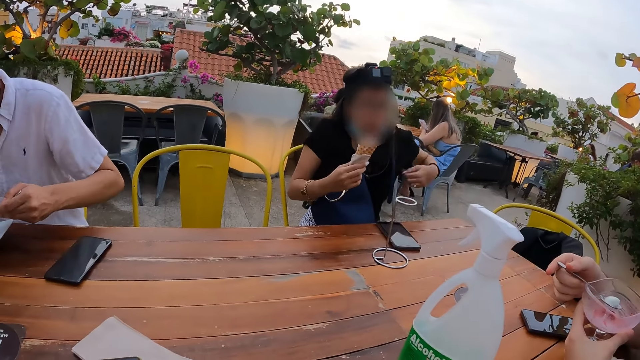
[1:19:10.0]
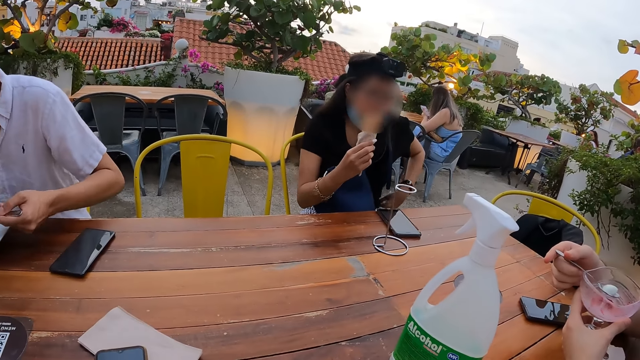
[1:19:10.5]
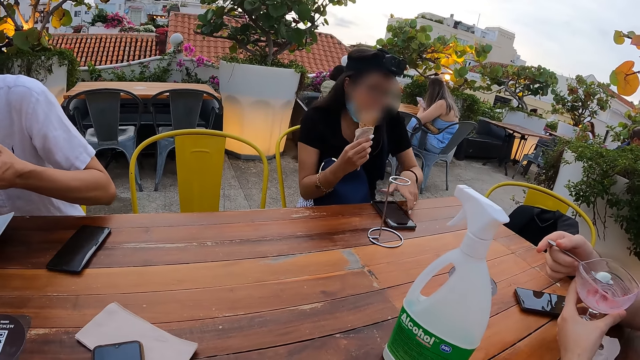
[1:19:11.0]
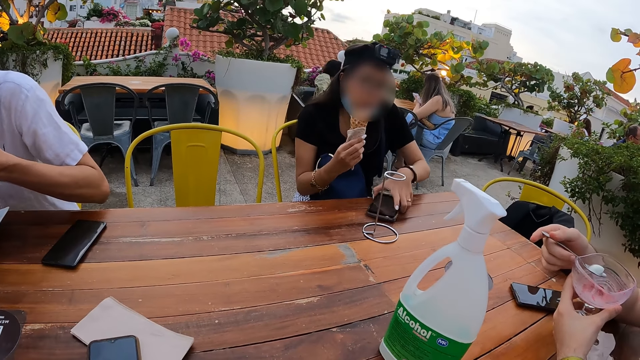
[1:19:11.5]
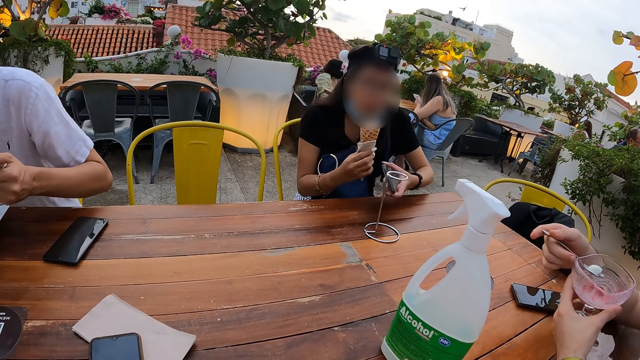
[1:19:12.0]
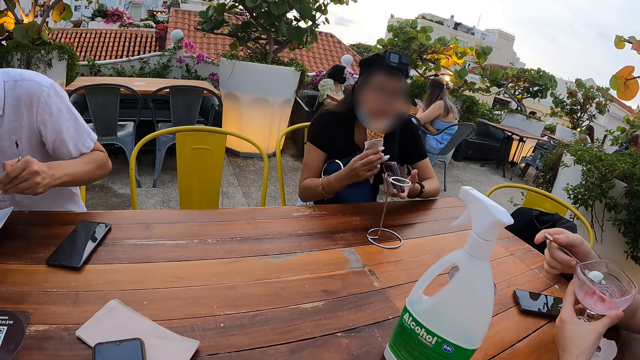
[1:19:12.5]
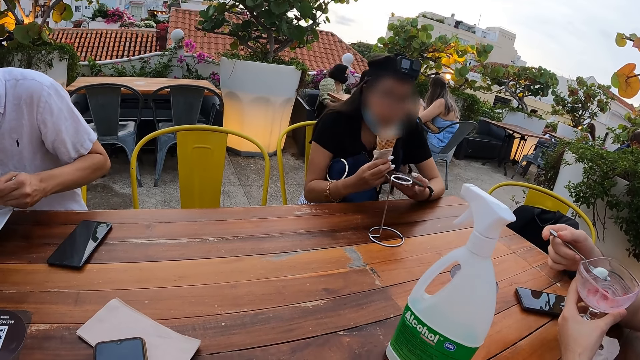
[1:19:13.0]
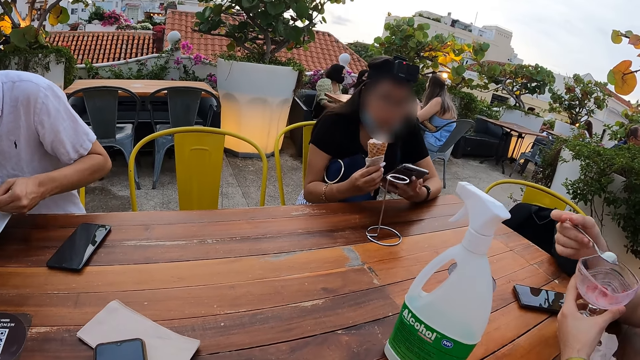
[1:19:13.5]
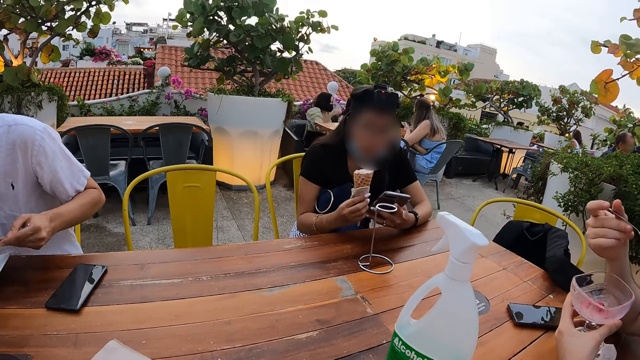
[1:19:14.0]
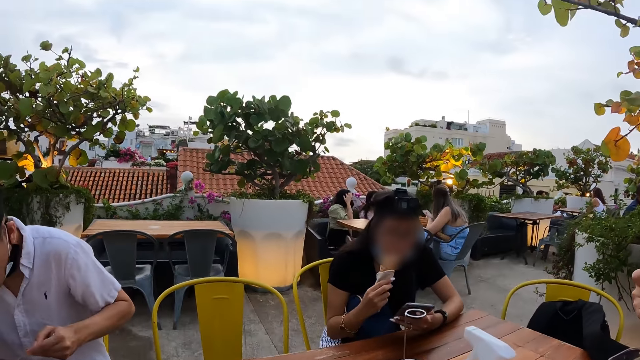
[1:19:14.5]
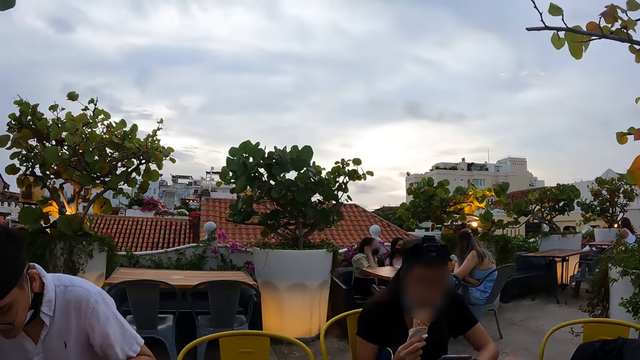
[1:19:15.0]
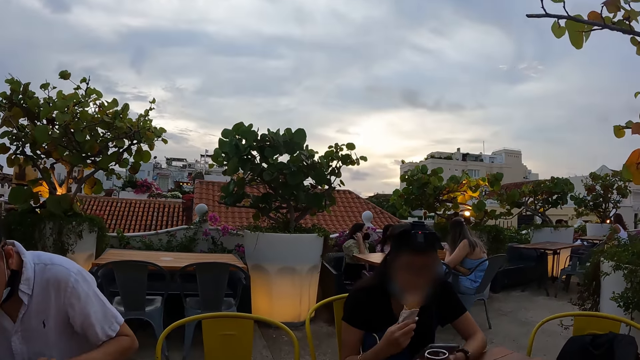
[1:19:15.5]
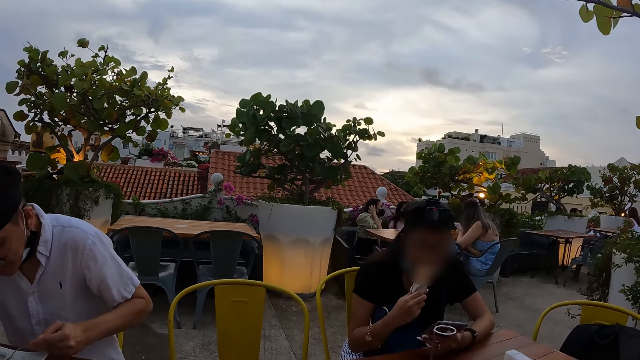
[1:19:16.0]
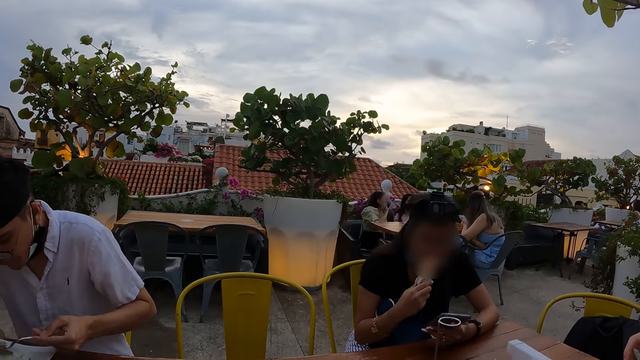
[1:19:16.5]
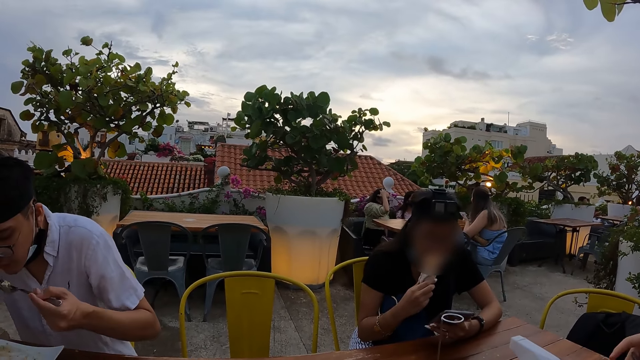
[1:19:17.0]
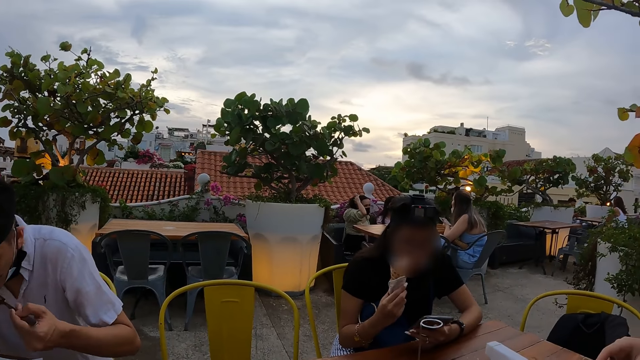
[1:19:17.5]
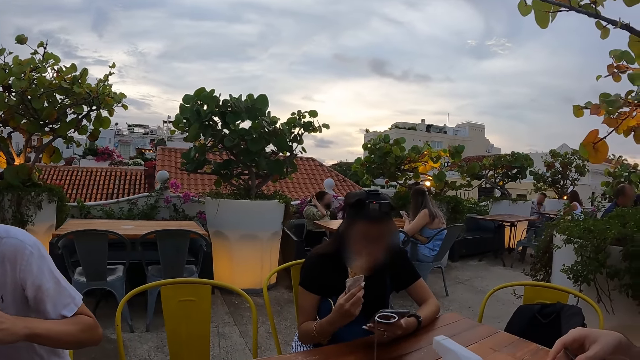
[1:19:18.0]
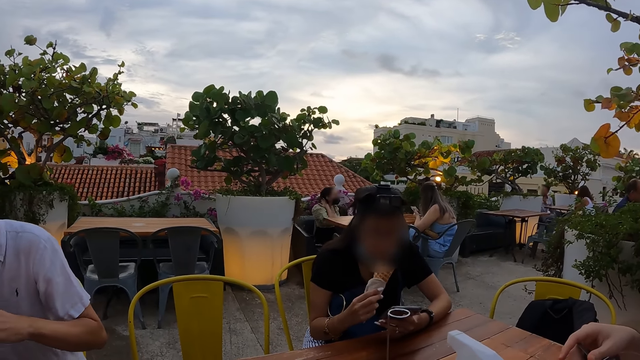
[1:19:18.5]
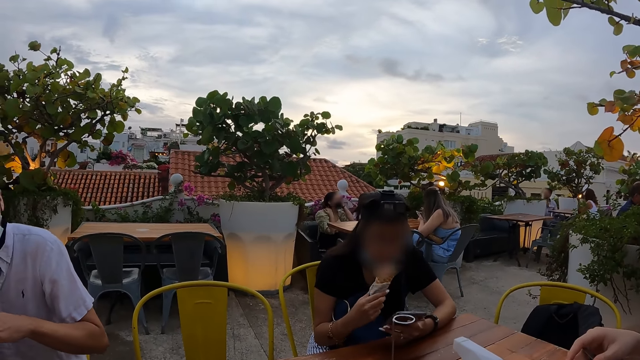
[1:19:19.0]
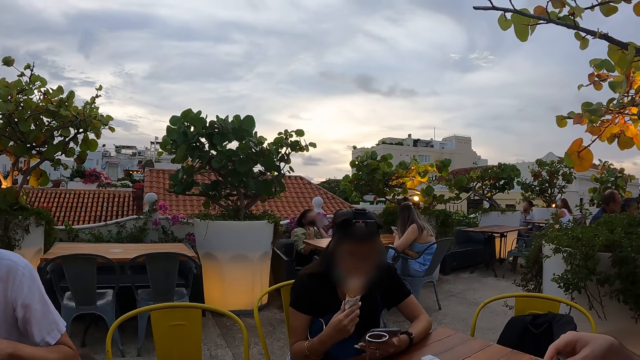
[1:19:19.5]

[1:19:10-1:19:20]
The camera wearer looks at a person.

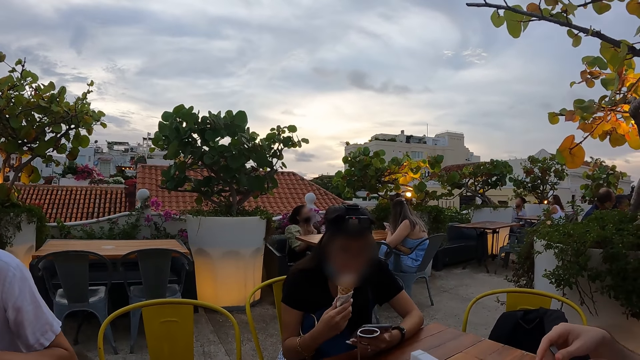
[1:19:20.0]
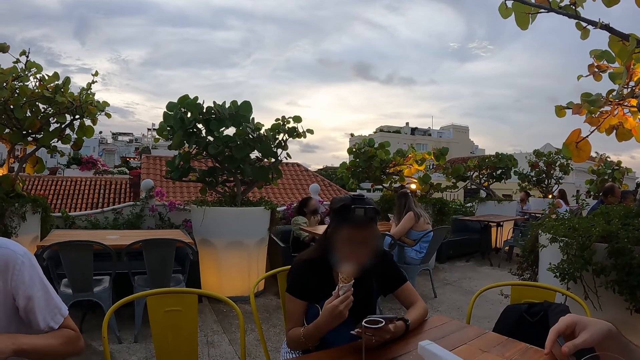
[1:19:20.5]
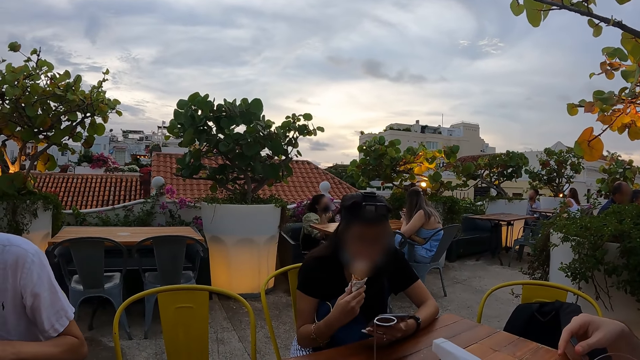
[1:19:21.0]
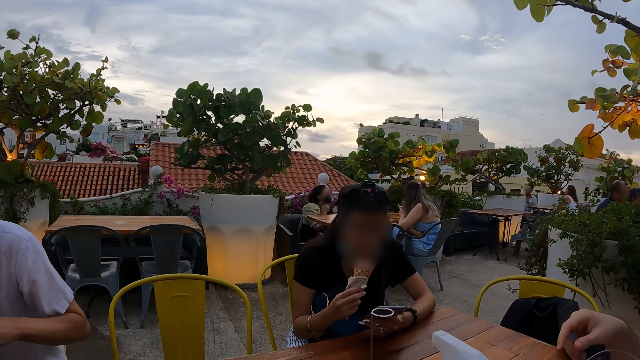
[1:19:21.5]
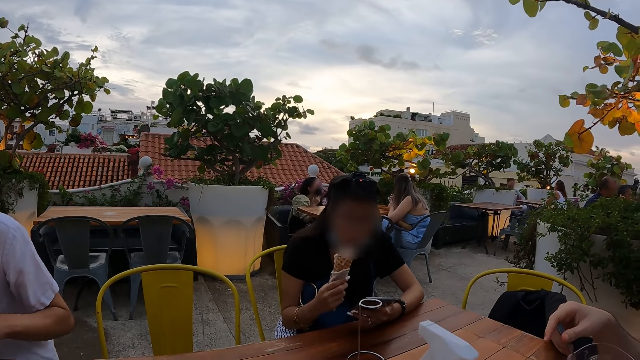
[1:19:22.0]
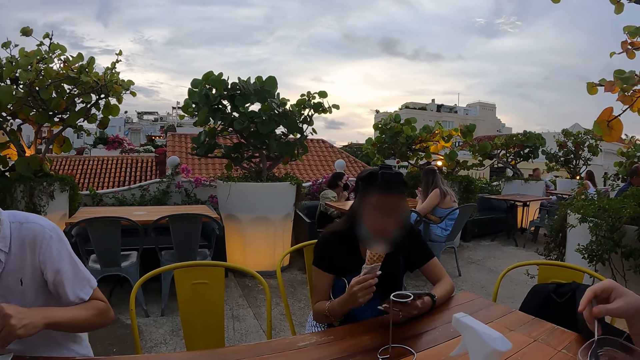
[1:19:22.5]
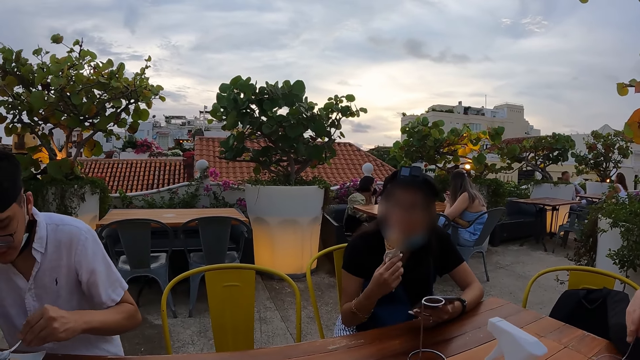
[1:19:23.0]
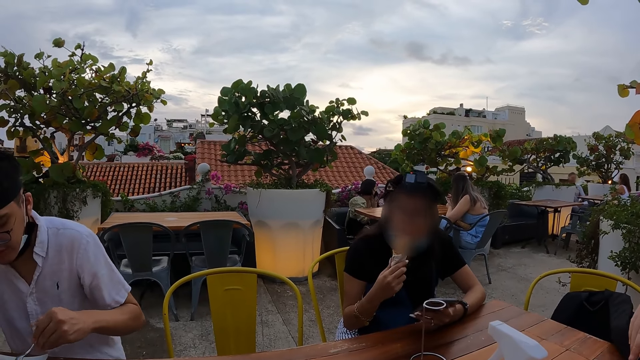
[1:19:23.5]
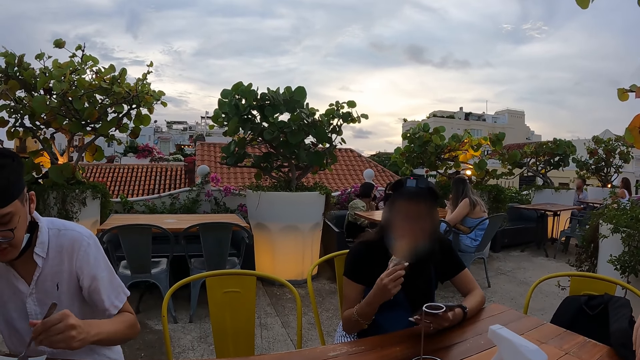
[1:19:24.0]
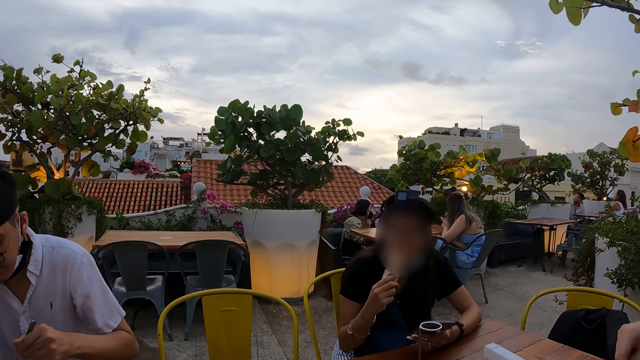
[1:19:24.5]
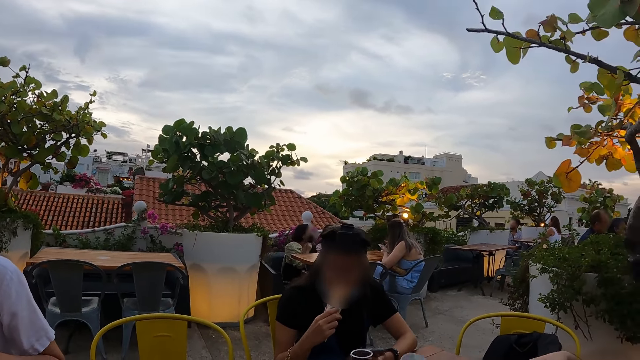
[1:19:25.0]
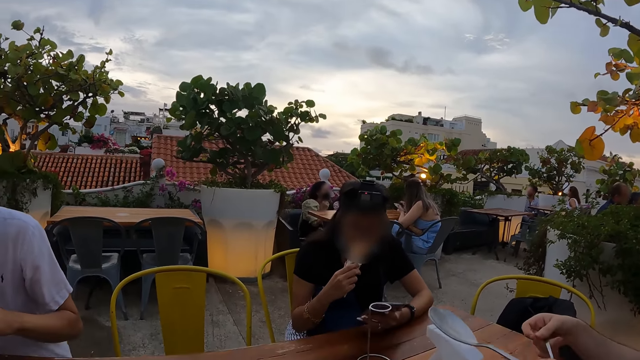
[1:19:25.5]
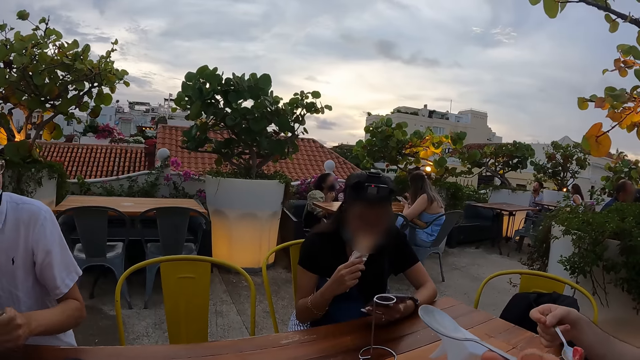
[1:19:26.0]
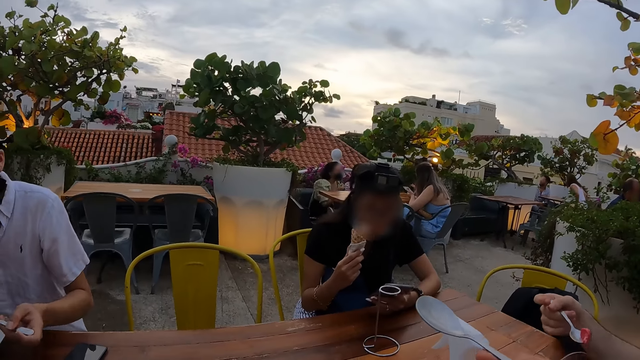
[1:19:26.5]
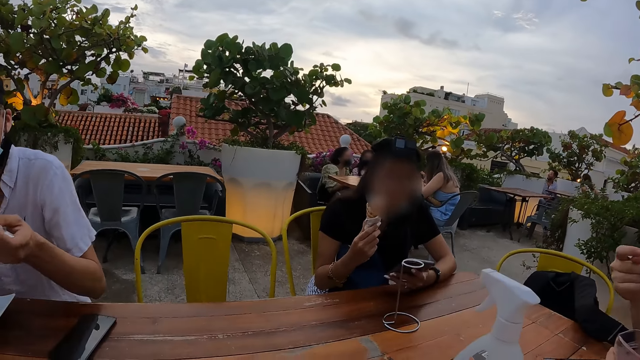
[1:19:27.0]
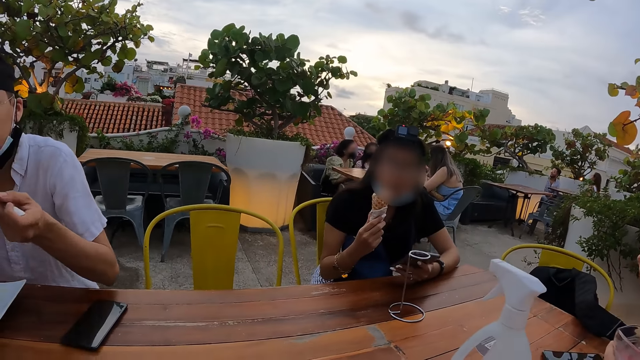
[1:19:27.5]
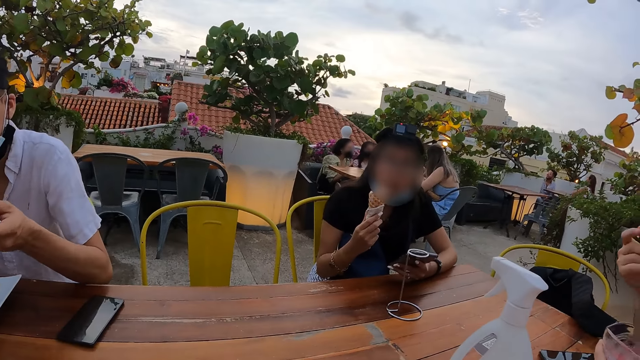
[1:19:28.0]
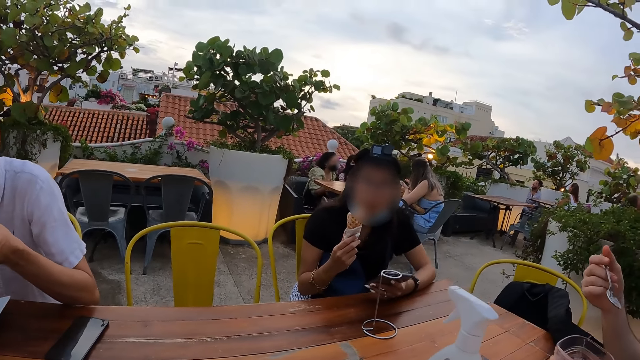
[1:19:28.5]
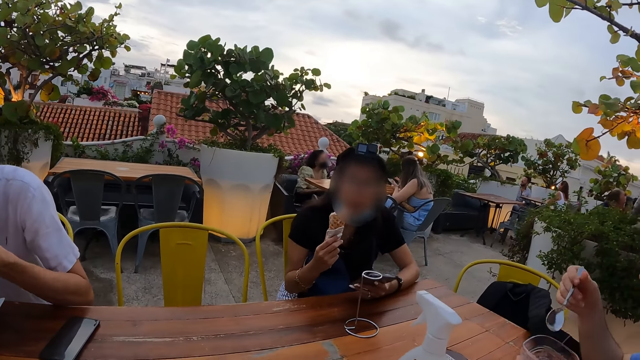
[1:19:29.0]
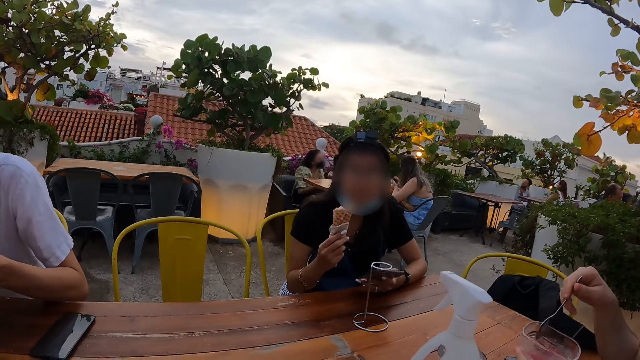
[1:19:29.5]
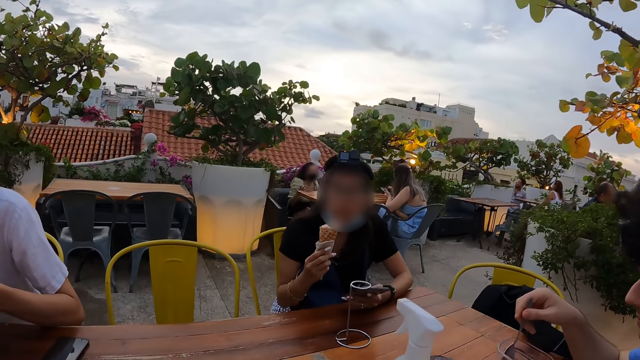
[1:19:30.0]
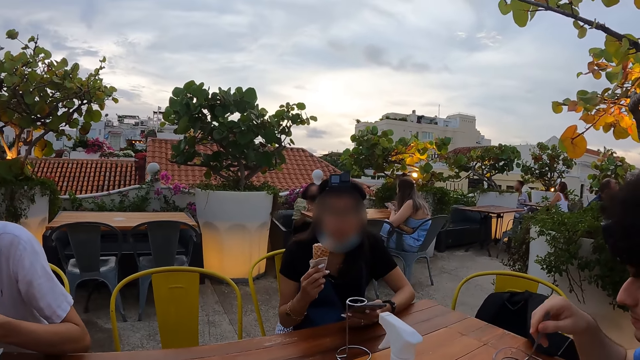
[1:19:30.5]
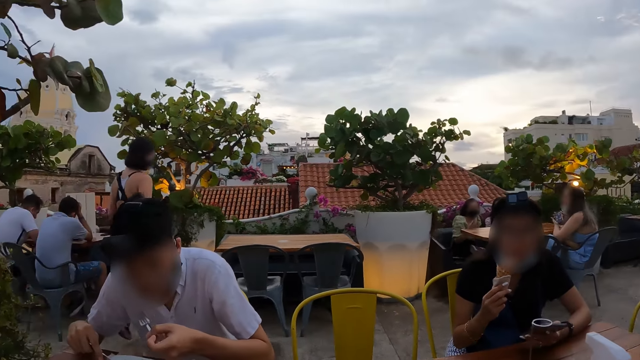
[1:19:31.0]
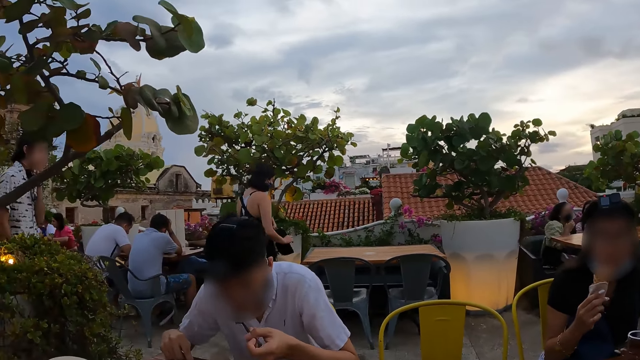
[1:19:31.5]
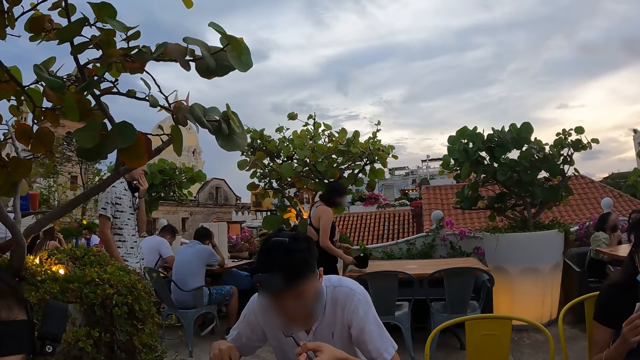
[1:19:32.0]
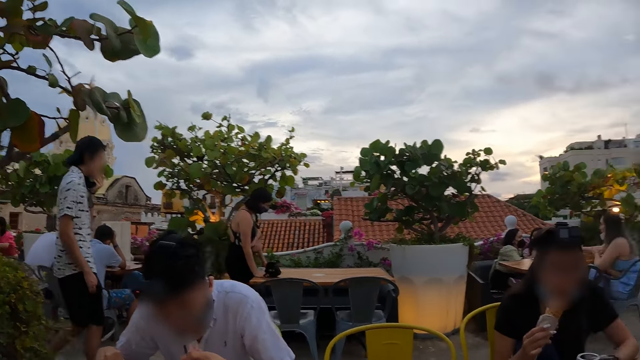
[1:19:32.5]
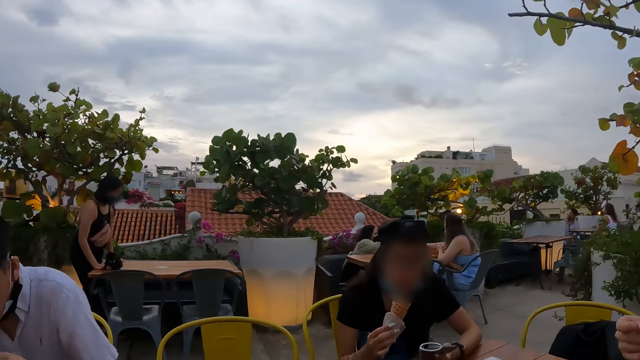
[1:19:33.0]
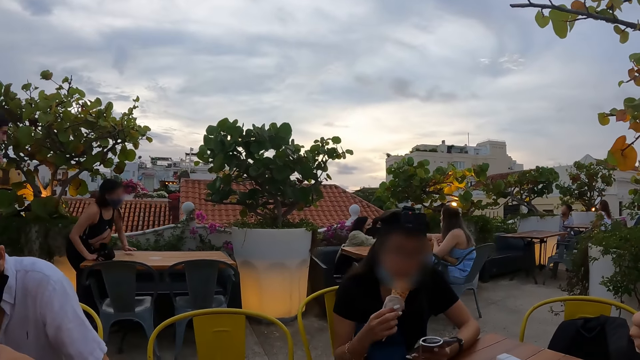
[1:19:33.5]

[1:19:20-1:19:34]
The camera wearer looks at a person.
